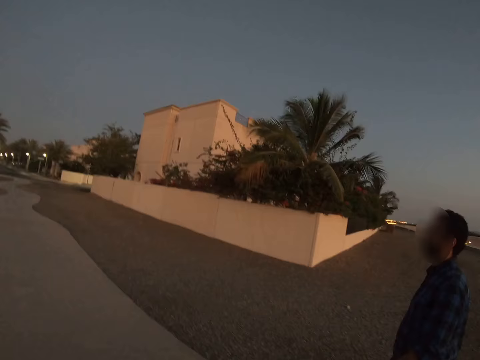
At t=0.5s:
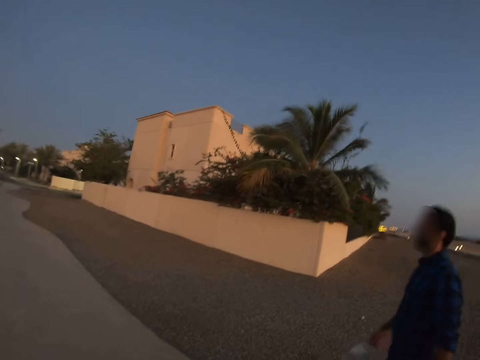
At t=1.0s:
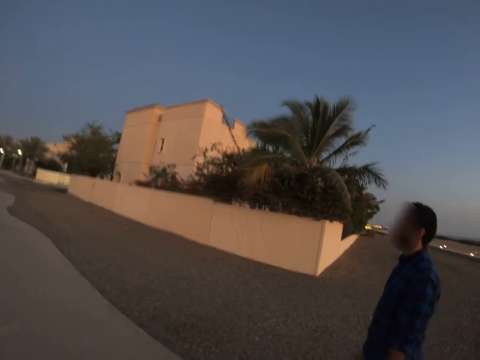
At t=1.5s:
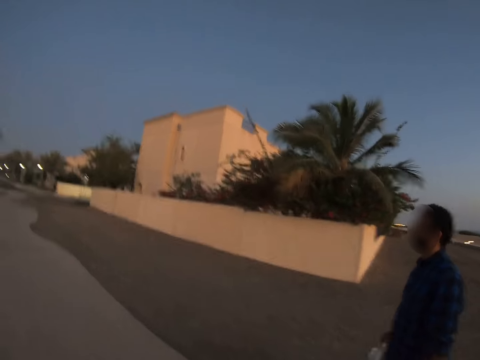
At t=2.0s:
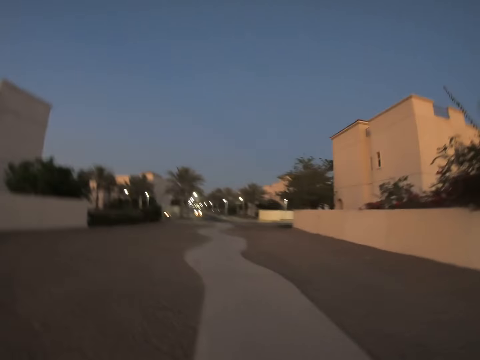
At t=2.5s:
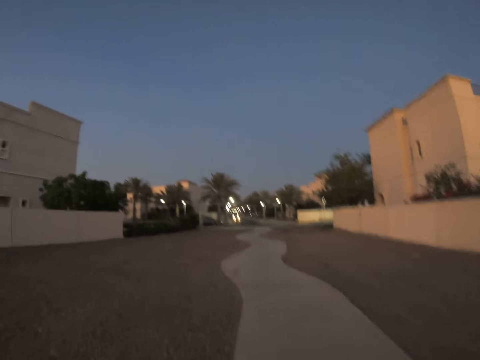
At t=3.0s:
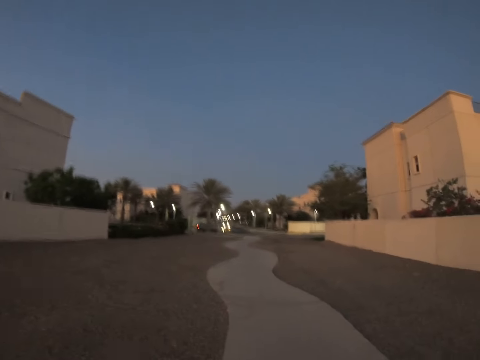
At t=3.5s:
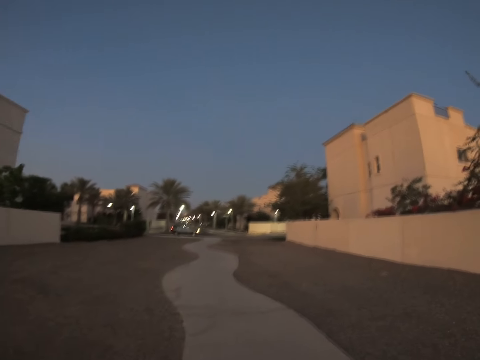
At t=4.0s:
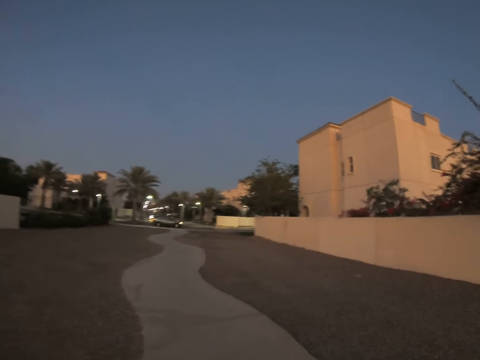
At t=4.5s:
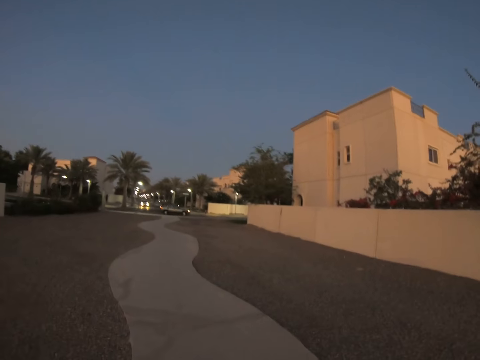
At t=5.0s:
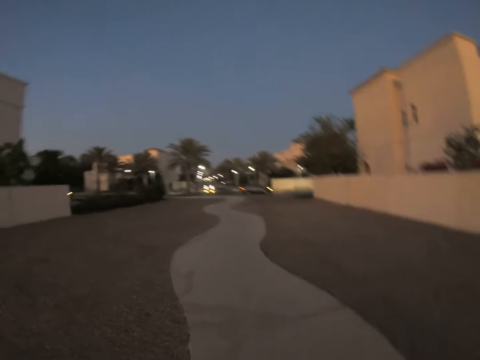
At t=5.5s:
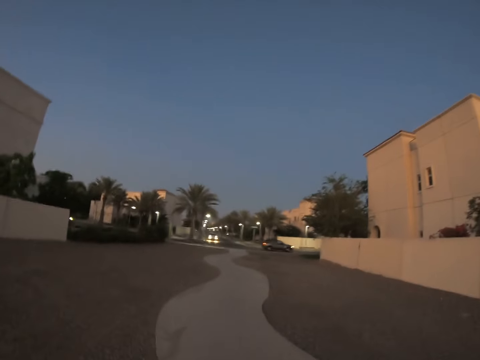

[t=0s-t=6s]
The camera wearer walks on the road.

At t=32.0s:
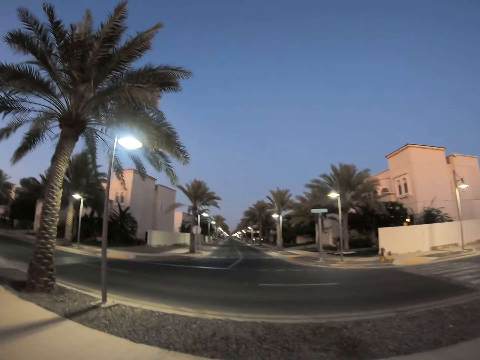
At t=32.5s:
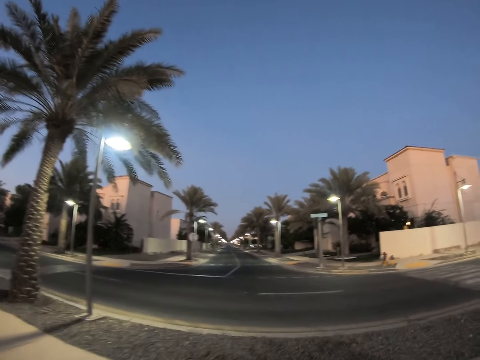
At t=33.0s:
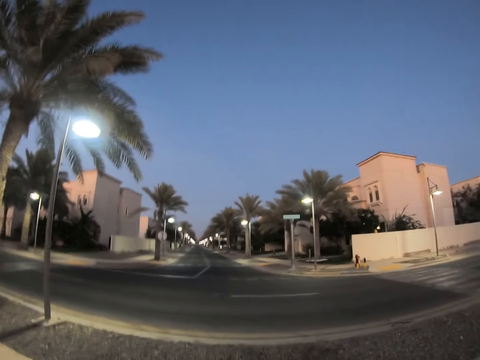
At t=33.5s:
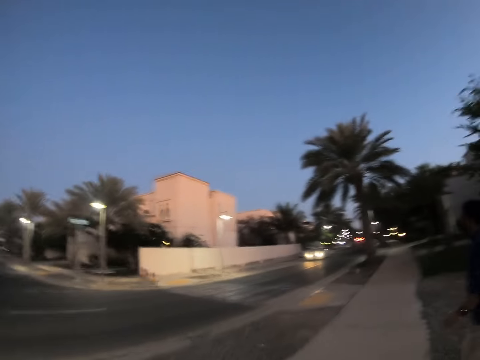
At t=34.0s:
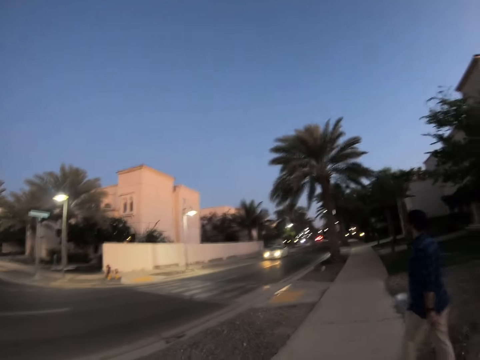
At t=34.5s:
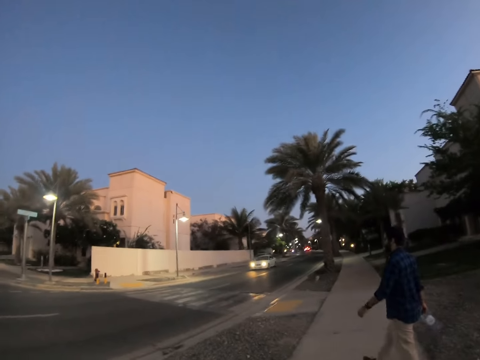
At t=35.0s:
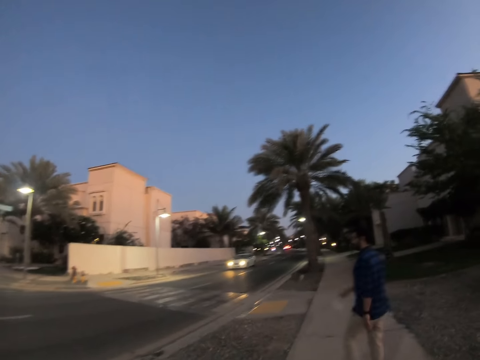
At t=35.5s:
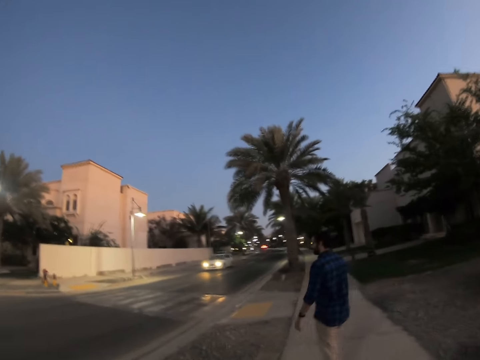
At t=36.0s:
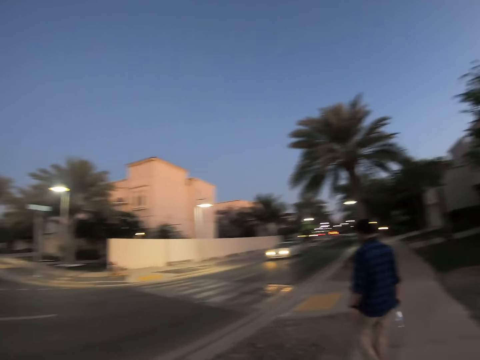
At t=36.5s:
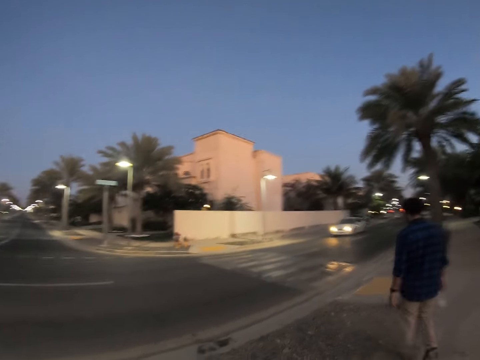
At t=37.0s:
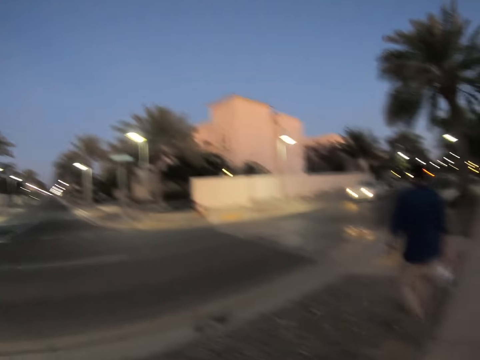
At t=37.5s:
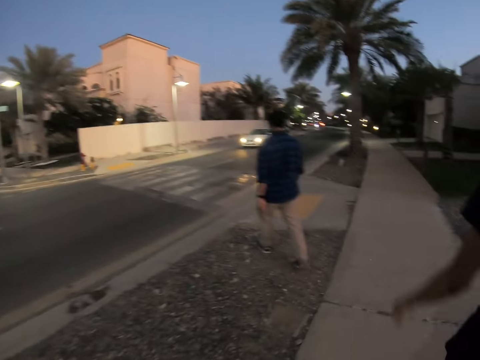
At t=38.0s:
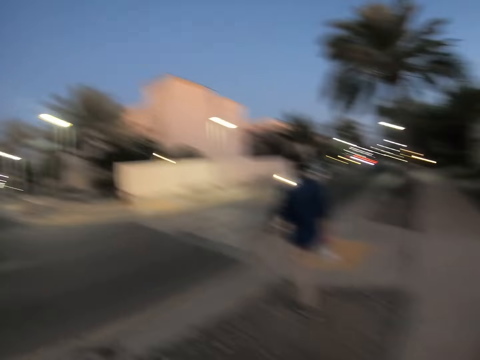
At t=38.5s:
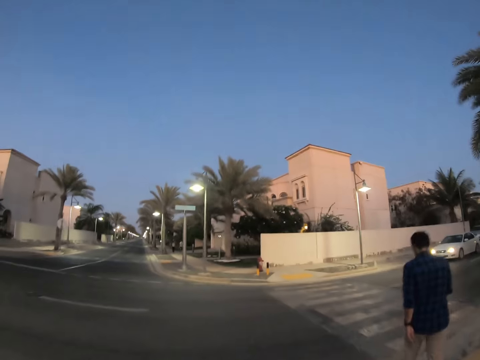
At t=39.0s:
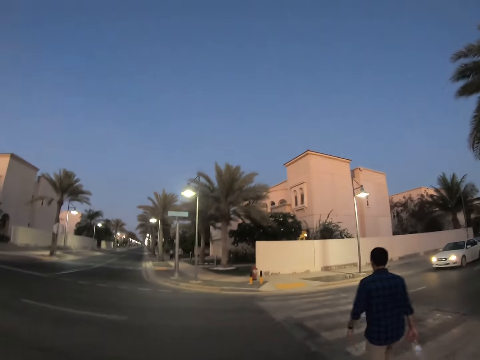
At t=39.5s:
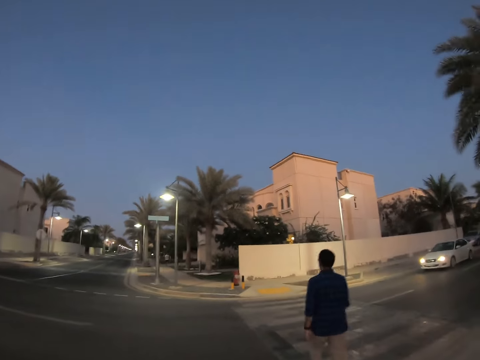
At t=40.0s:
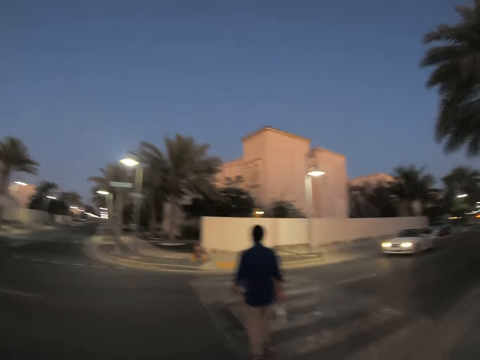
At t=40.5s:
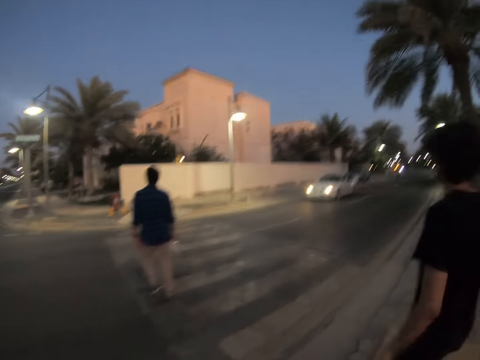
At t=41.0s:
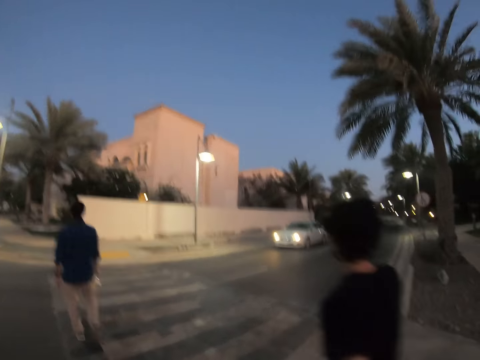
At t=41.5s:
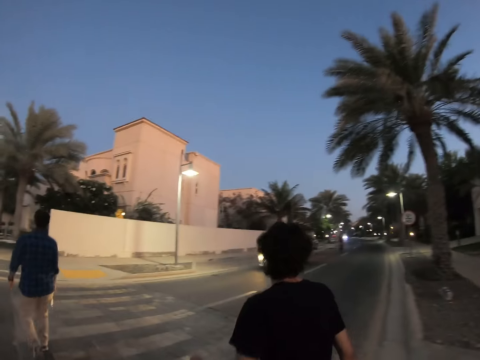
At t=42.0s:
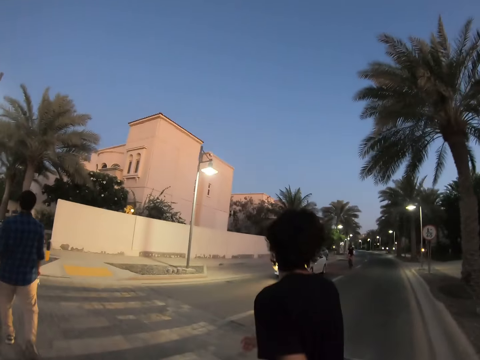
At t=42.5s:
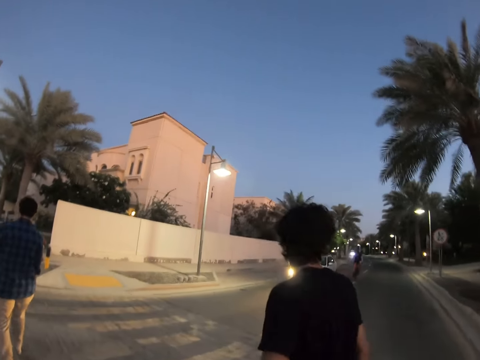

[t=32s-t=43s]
The camera wearer turns.

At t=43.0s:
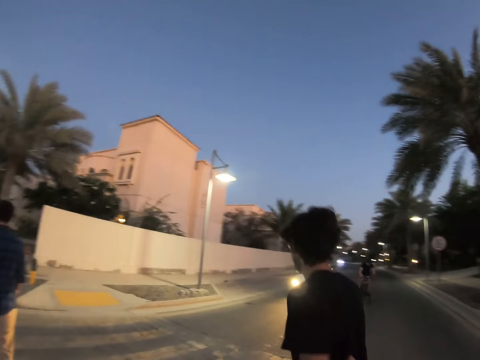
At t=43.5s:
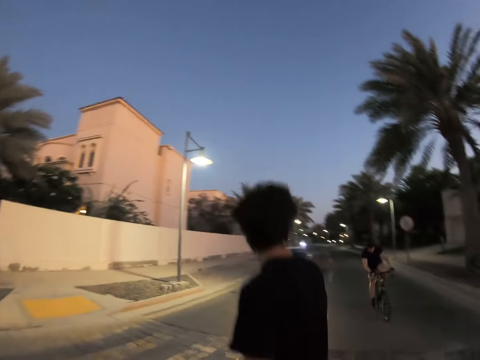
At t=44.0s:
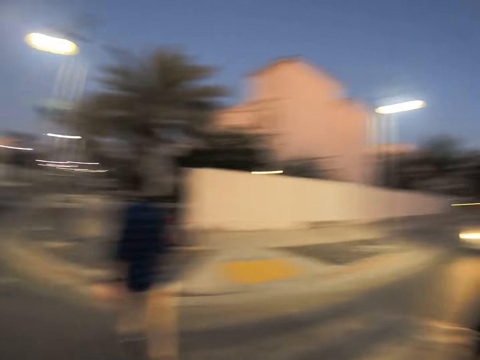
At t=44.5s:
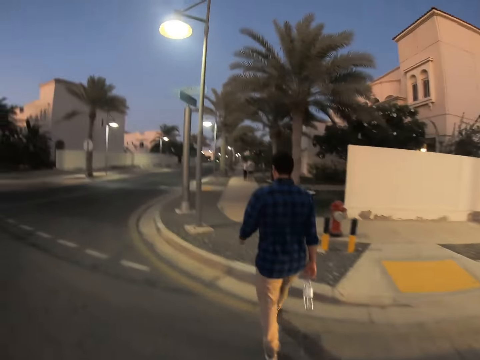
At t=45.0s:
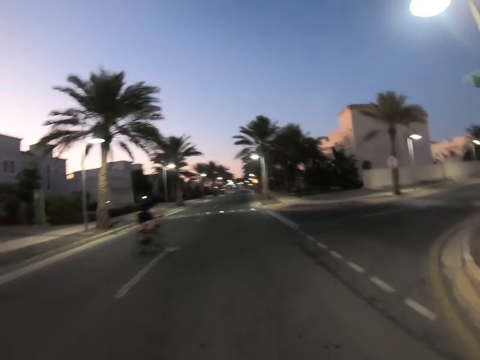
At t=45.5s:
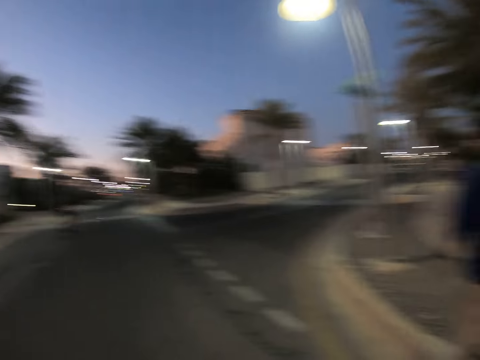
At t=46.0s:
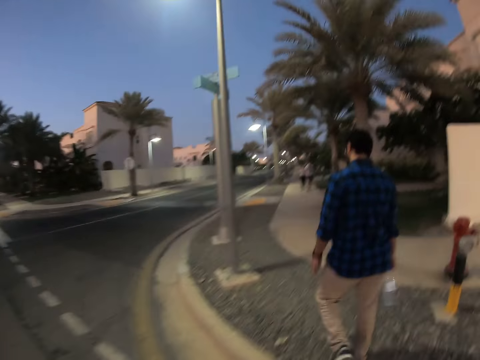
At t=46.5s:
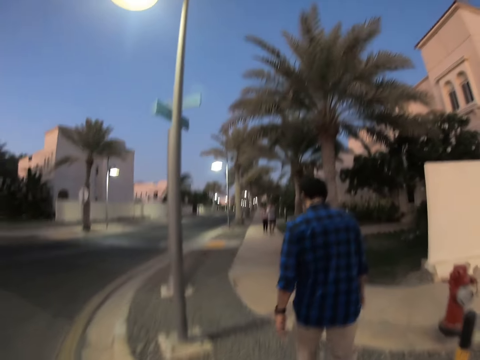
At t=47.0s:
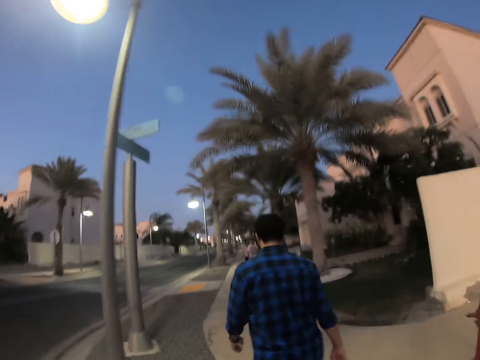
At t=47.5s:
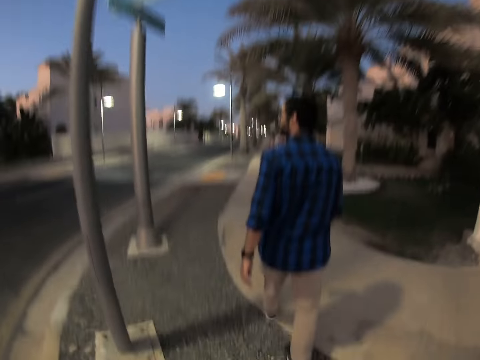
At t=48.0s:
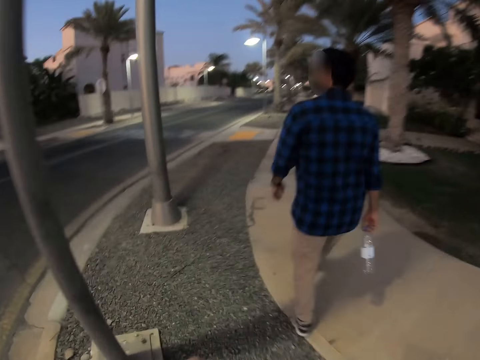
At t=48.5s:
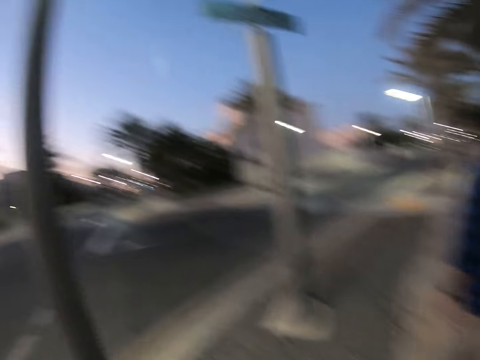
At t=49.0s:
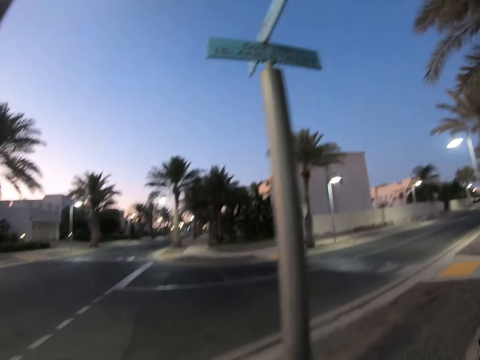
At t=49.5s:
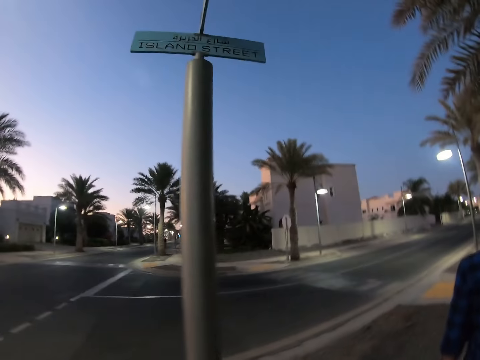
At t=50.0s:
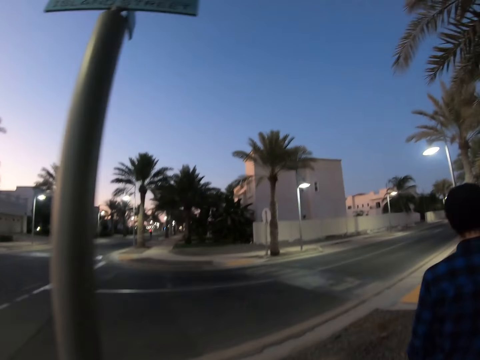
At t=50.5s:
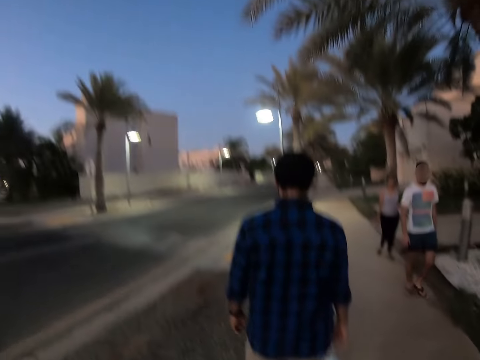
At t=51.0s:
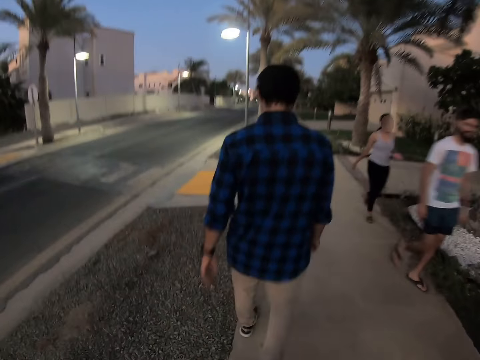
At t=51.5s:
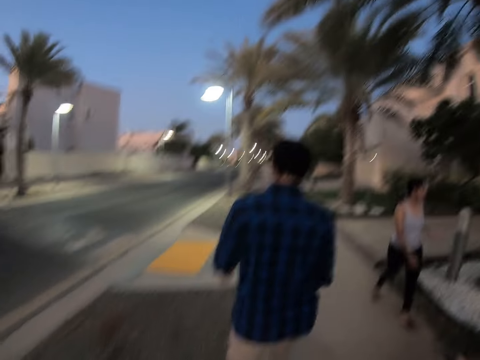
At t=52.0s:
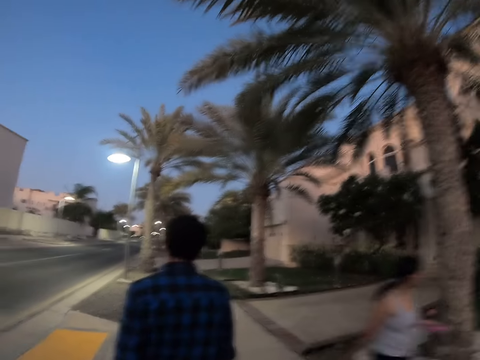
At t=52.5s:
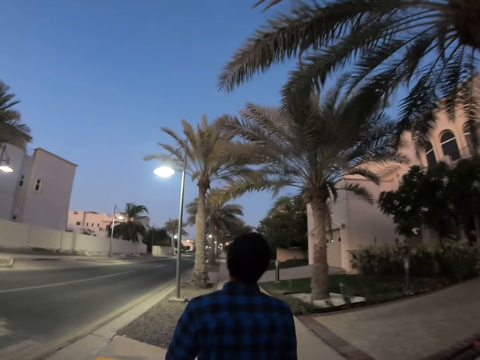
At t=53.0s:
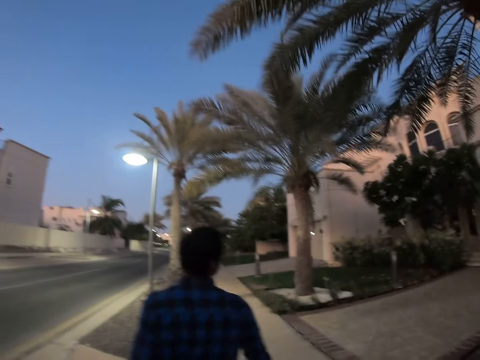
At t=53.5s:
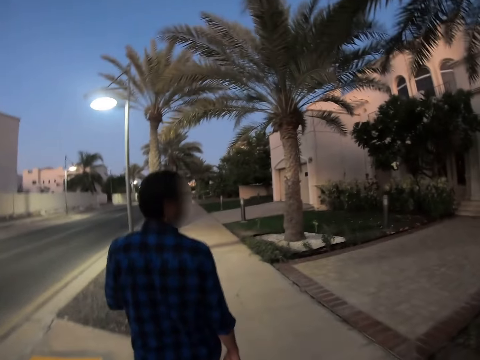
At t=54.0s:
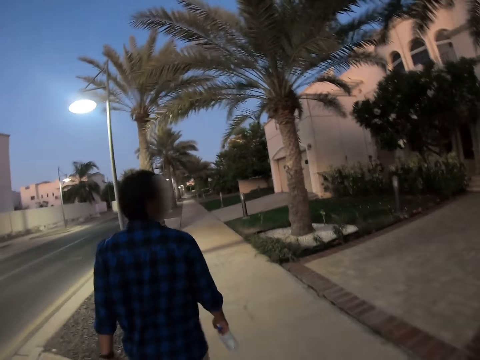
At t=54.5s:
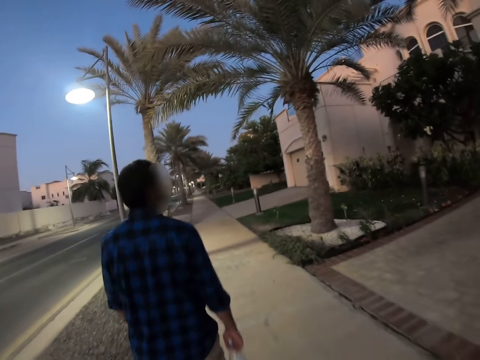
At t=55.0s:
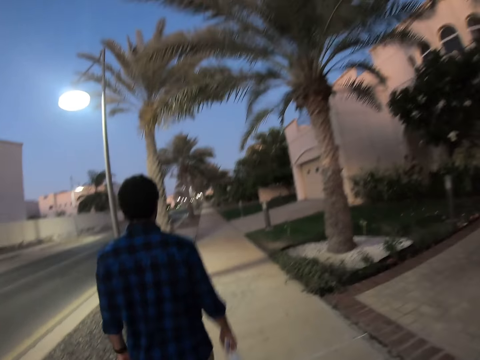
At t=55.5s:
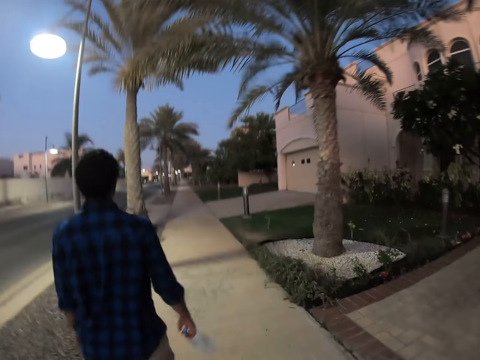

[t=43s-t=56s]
The camera wearer looks around. They walk on the pavement.
